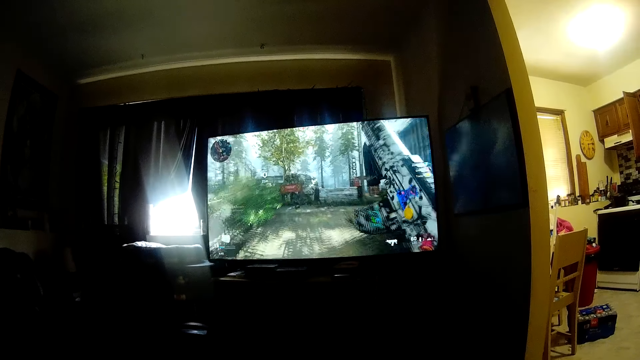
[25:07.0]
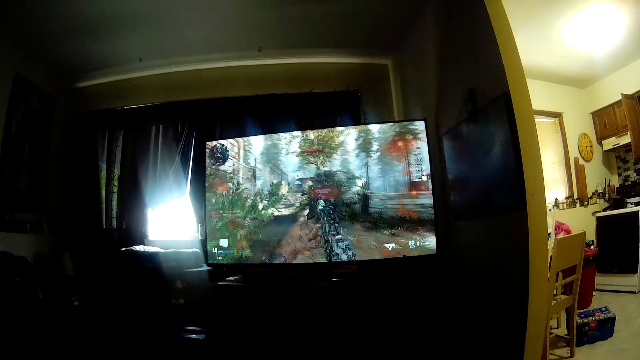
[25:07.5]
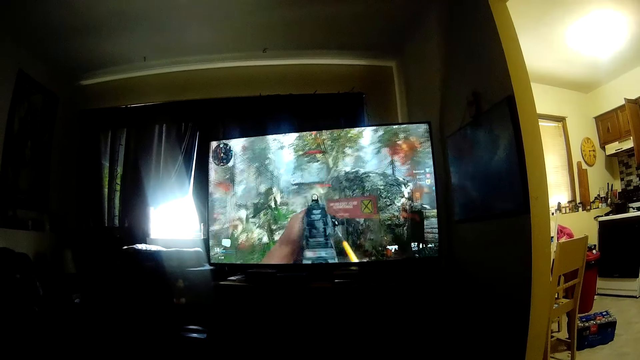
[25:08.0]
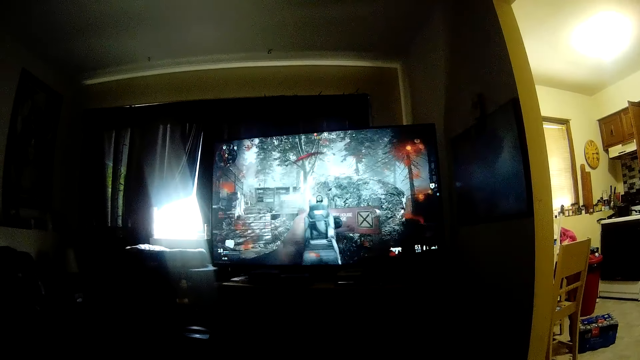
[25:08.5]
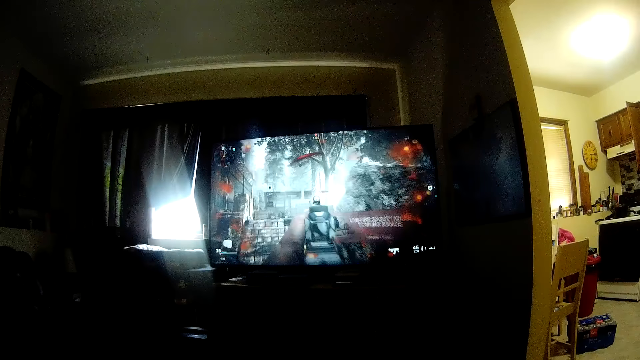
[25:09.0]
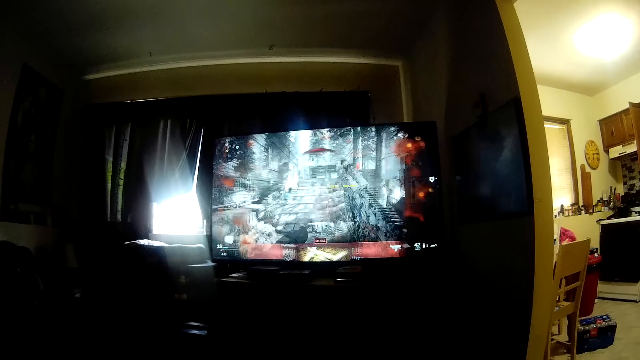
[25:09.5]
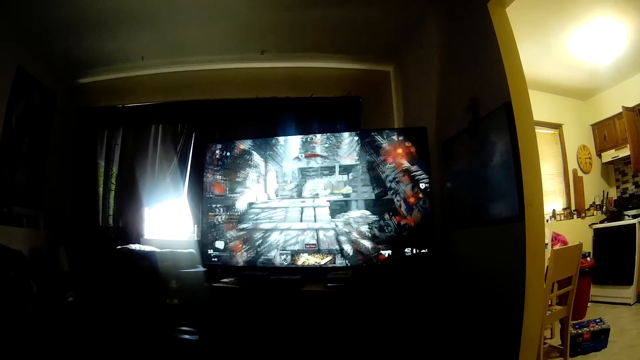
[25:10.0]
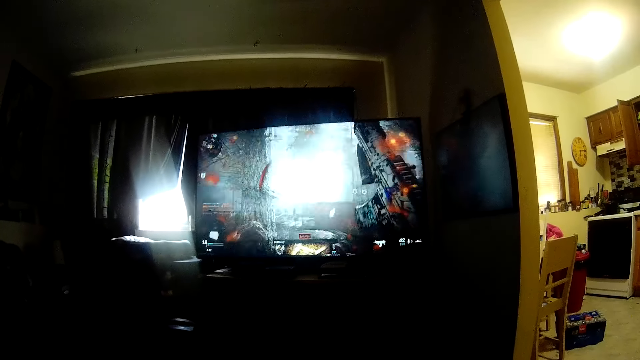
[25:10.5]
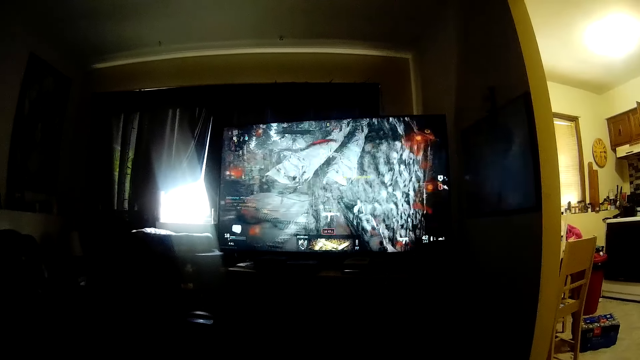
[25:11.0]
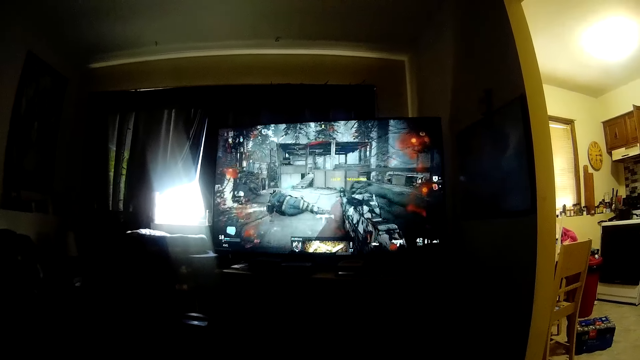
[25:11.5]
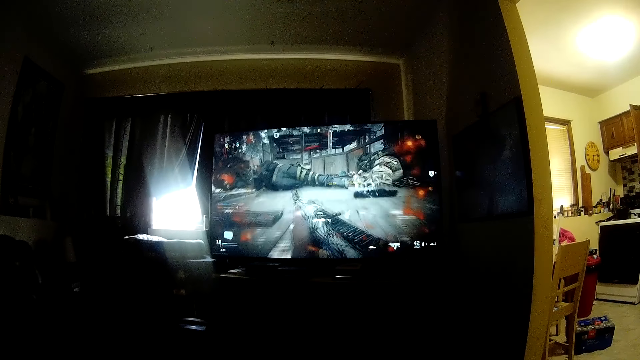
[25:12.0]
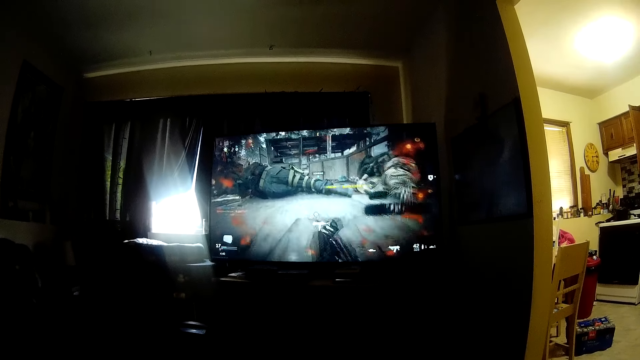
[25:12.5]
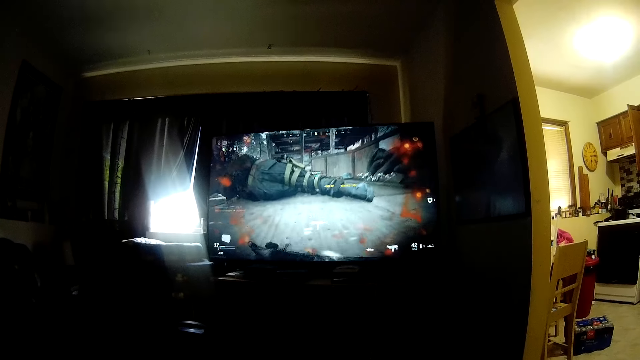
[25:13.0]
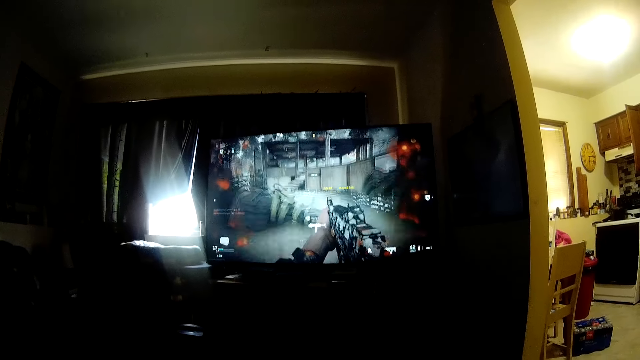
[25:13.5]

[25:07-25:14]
The camera wearer plays a video game.

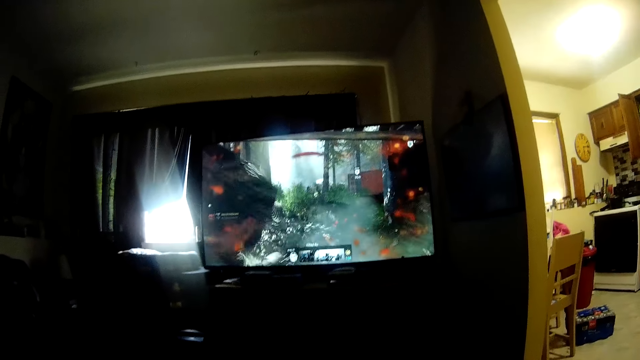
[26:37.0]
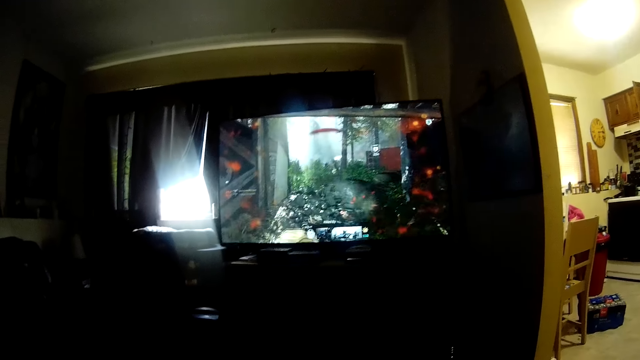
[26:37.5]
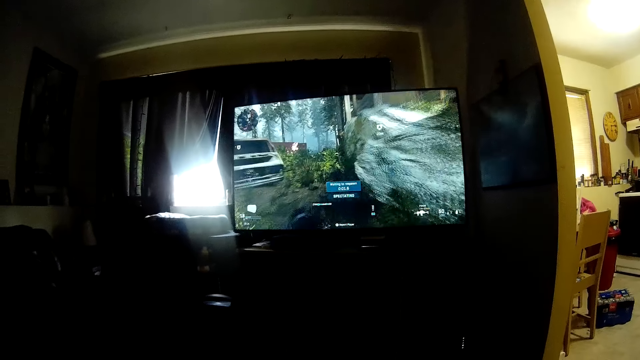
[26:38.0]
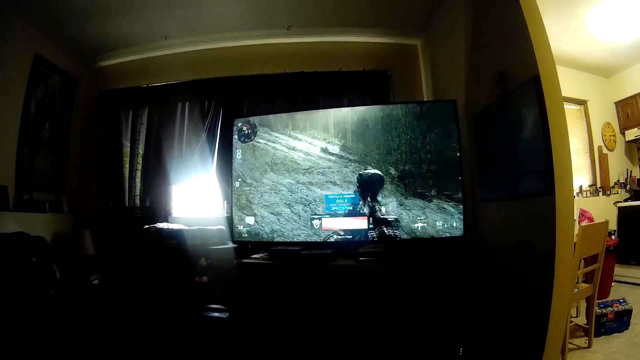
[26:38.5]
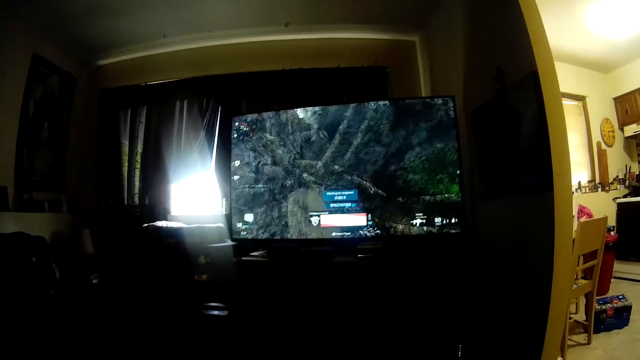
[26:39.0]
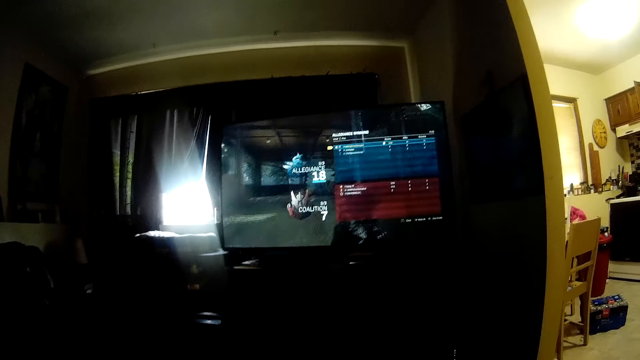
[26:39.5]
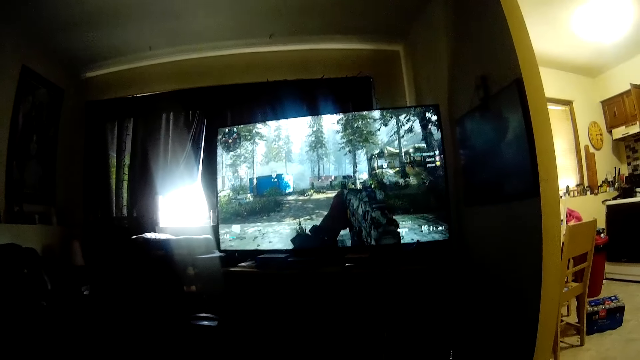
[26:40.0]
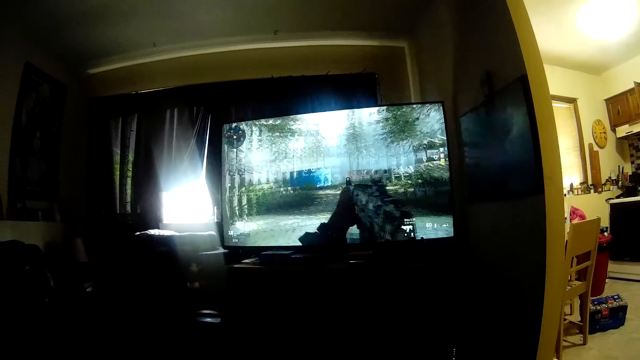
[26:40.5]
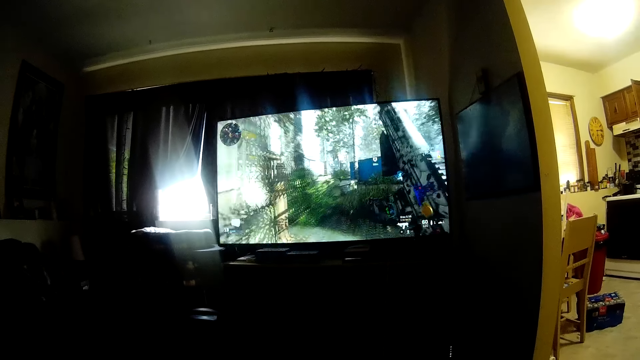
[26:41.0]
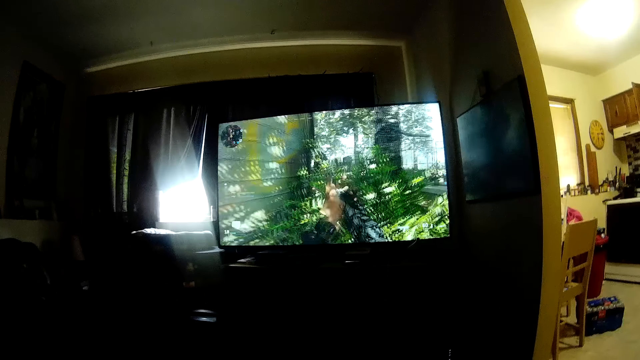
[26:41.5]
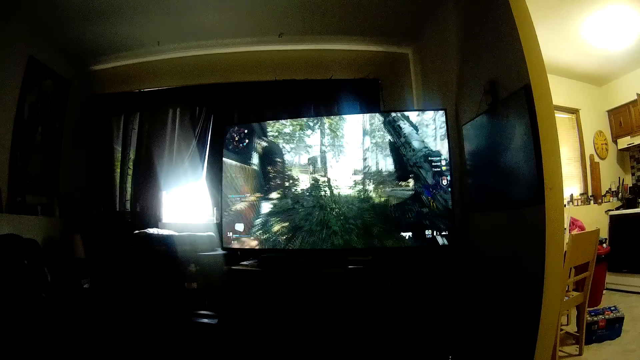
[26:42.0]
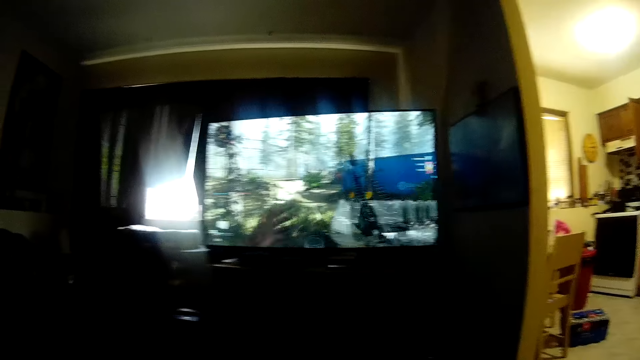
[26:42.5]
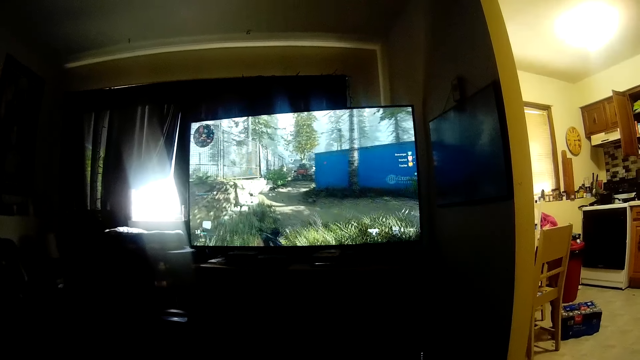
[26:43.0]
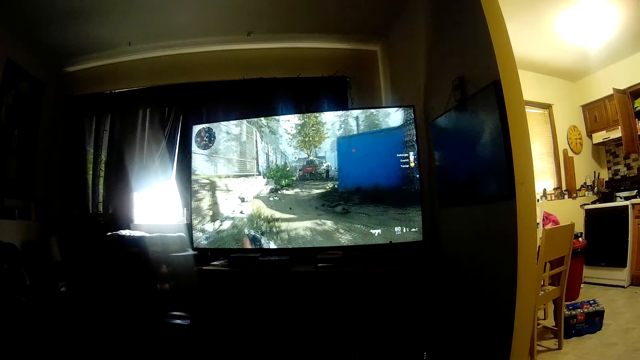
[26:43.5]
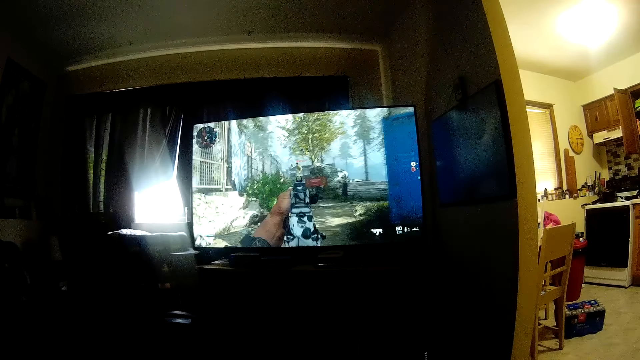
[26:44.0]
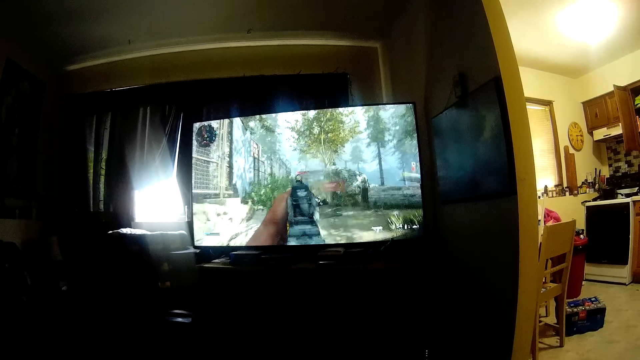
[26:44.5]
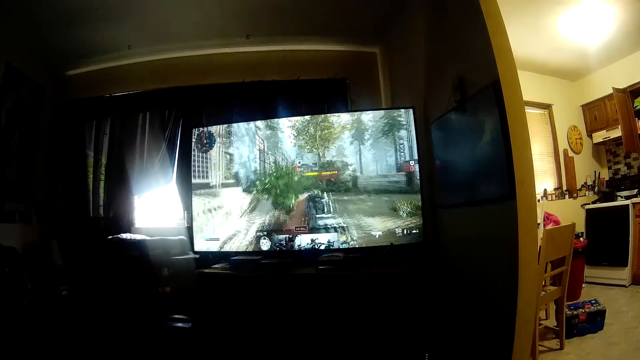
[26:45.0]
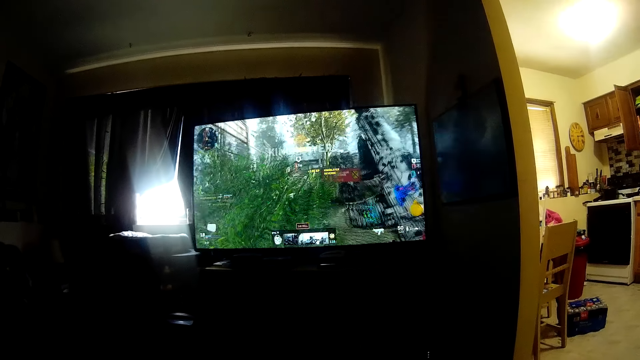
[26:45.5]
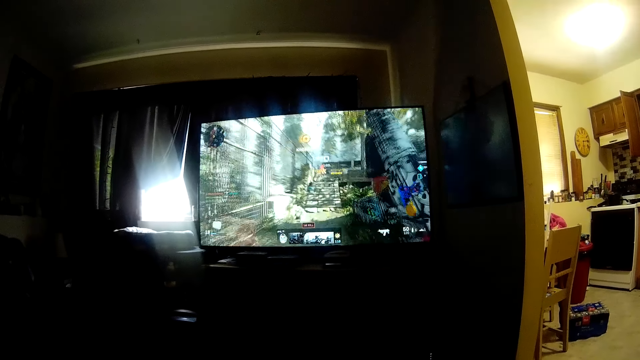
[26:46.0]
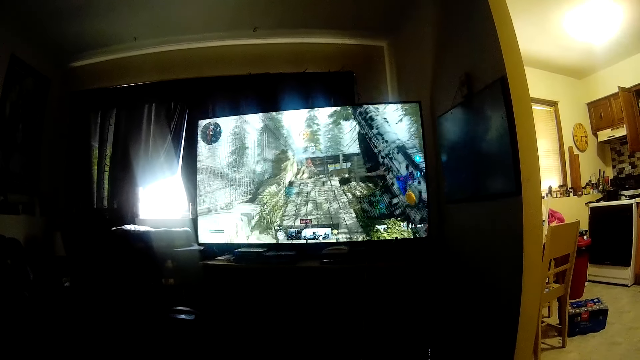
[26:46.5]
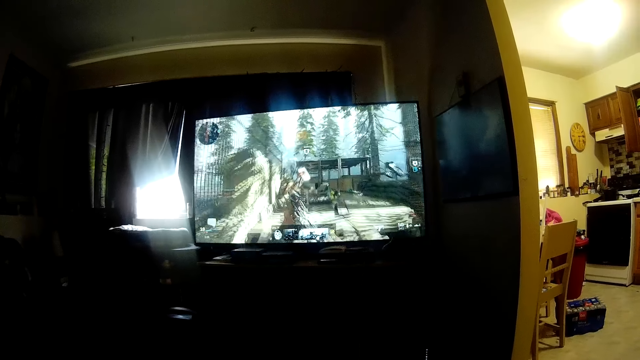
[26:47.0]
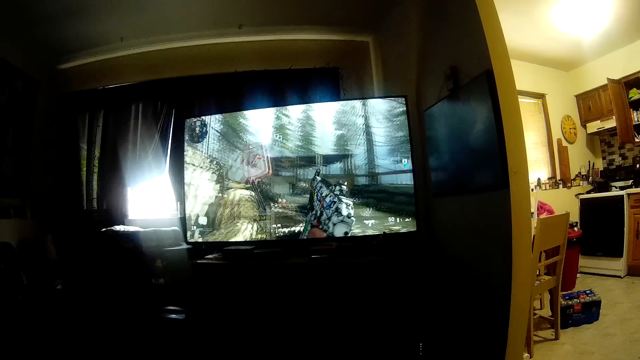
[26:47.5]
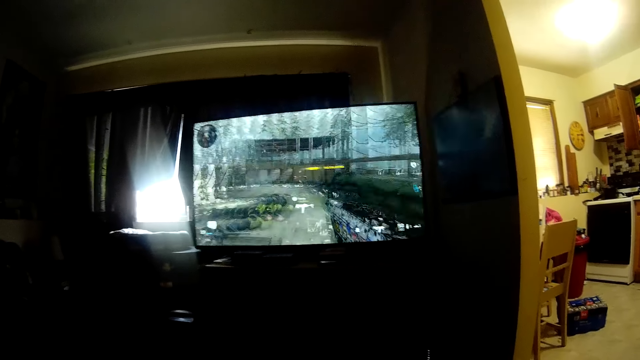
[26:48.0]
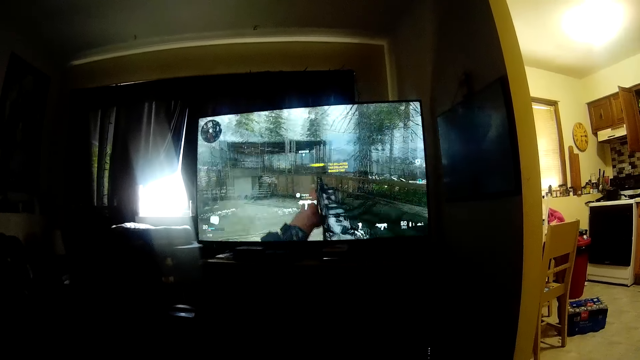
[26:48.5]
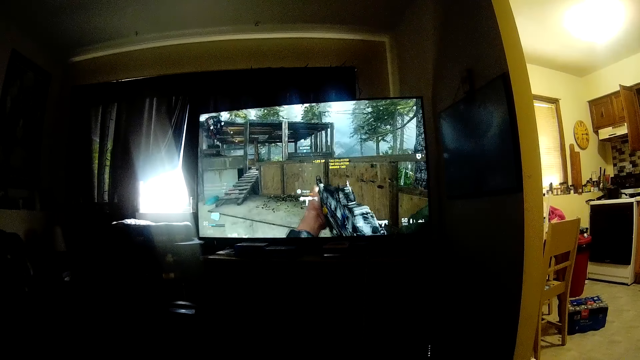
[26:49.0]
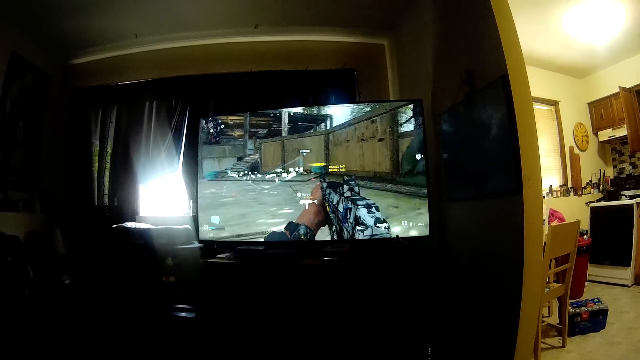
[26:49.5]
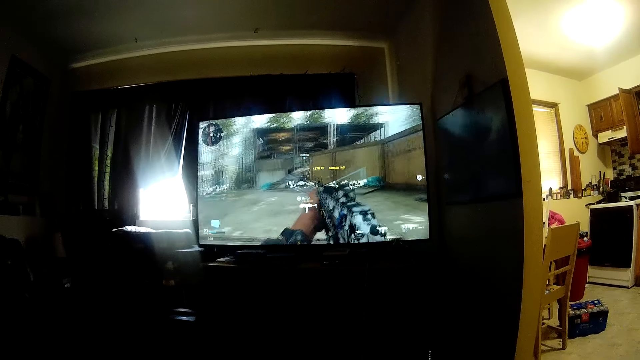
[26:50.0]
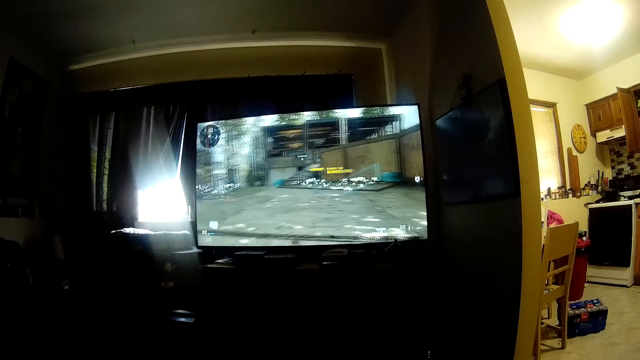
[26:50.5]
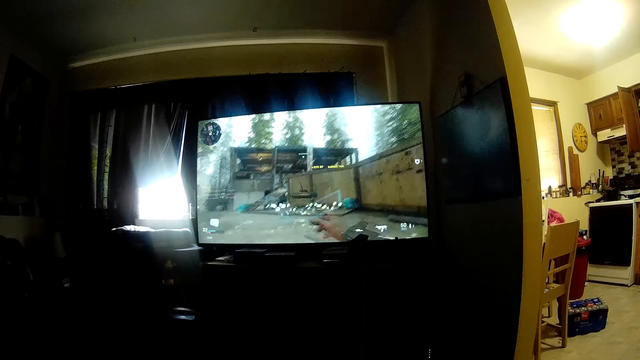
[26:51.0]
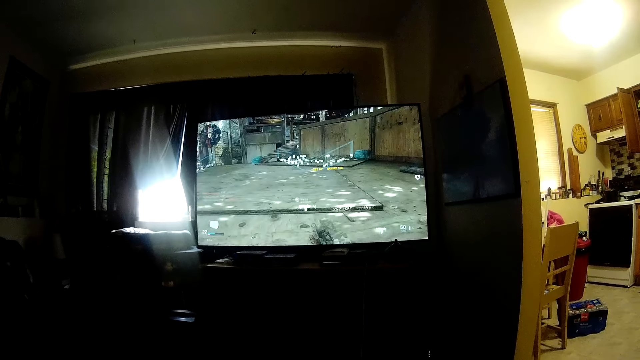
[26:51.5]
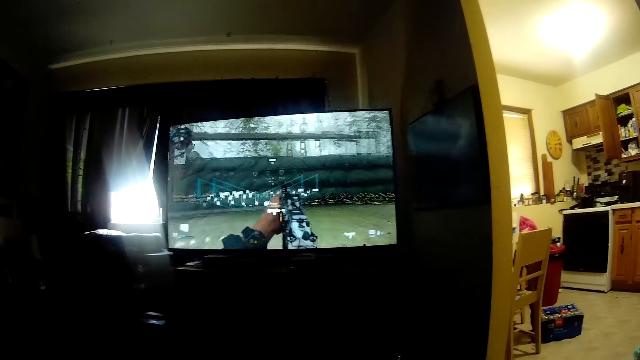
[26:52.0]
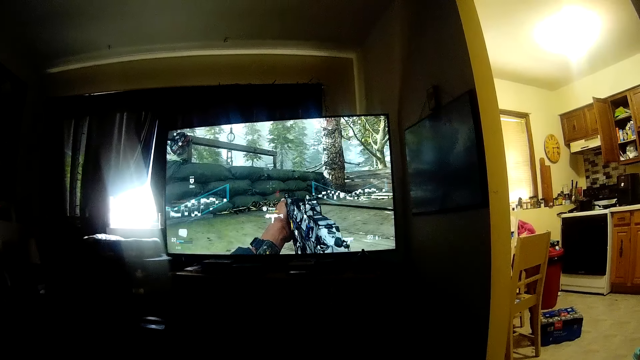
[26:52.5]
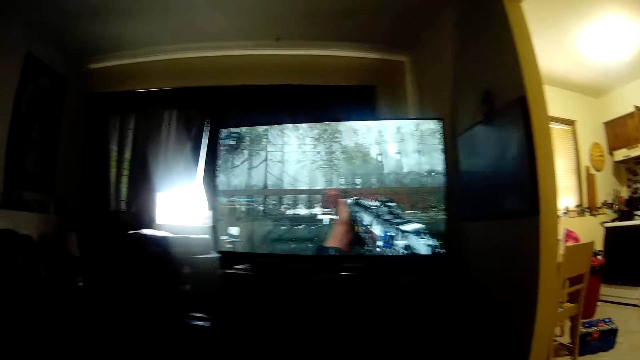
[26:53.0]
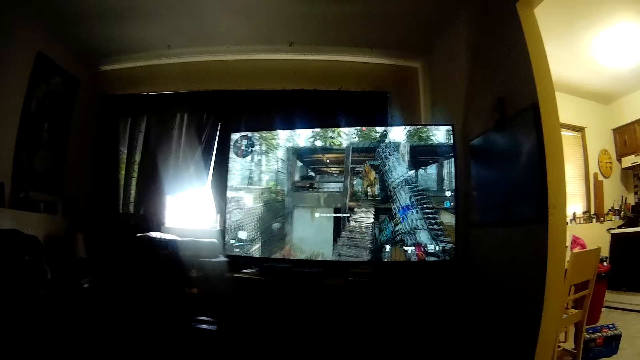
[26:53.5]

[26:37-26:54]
The camera wearer turns to the side.
